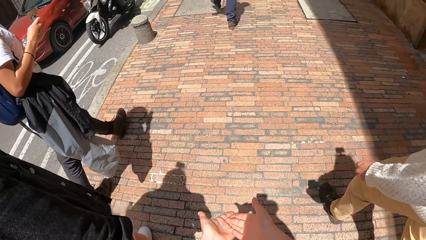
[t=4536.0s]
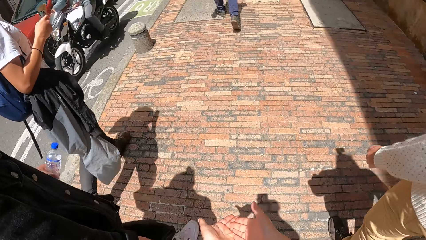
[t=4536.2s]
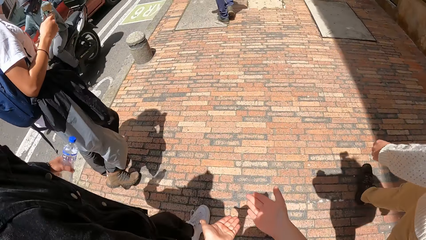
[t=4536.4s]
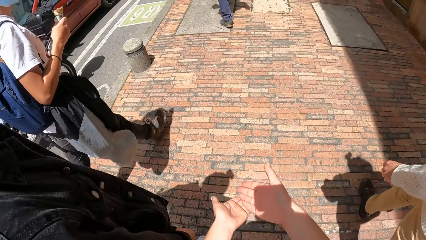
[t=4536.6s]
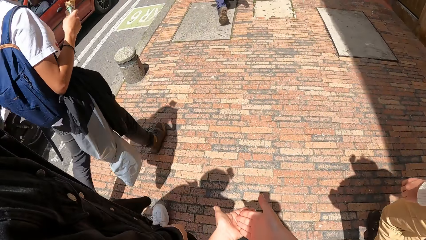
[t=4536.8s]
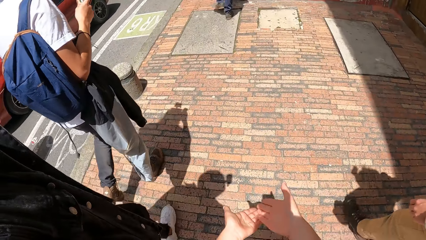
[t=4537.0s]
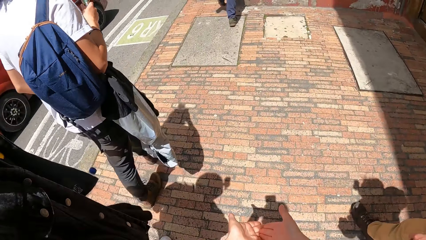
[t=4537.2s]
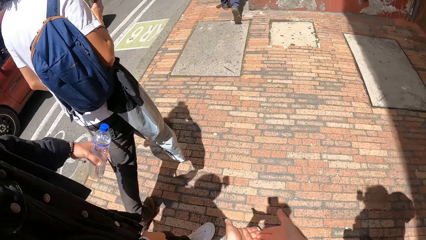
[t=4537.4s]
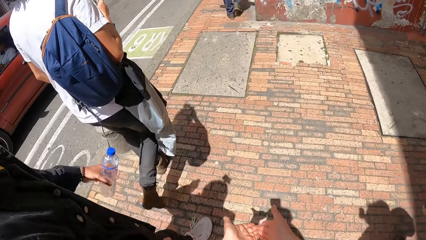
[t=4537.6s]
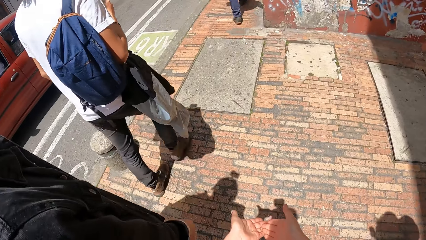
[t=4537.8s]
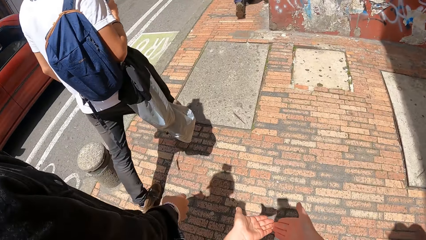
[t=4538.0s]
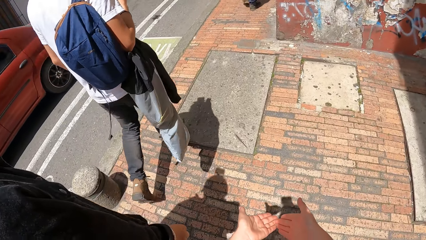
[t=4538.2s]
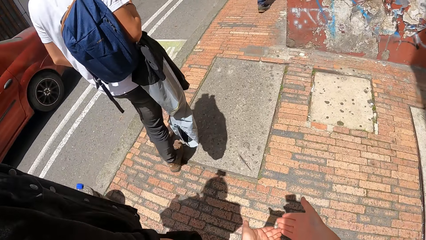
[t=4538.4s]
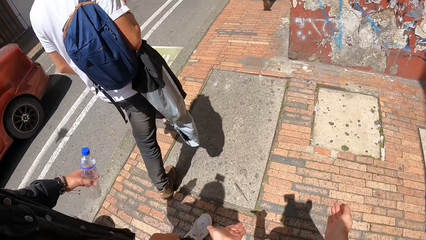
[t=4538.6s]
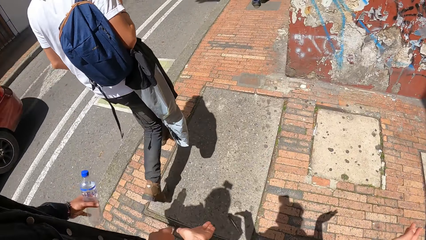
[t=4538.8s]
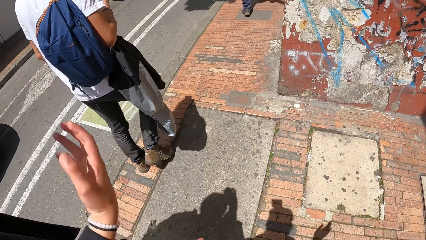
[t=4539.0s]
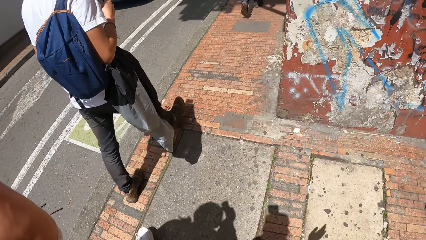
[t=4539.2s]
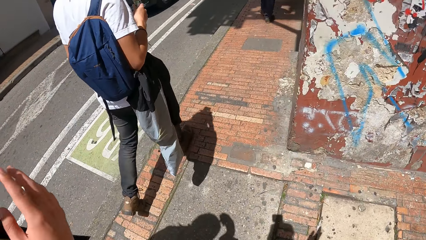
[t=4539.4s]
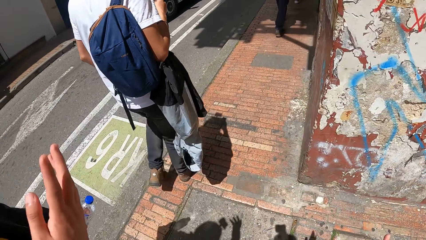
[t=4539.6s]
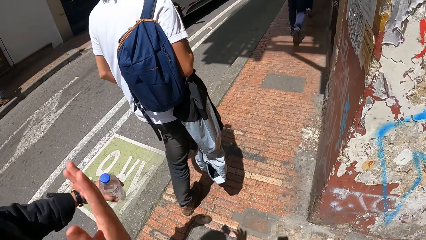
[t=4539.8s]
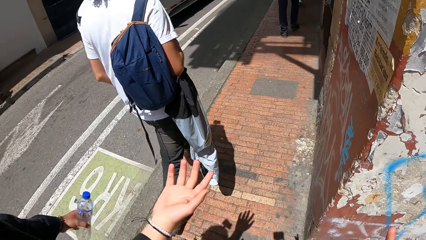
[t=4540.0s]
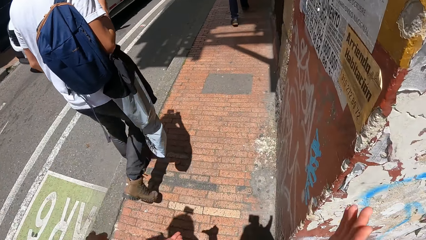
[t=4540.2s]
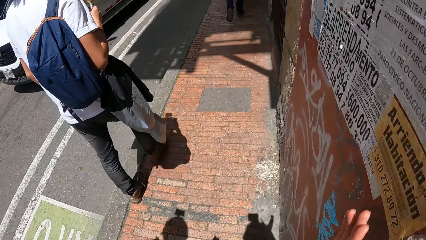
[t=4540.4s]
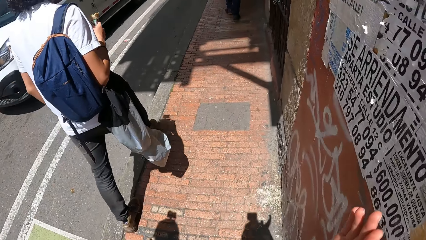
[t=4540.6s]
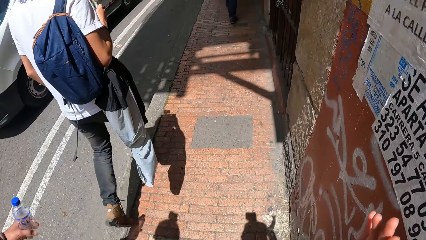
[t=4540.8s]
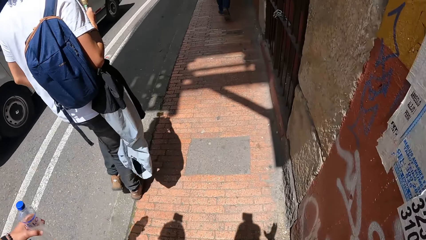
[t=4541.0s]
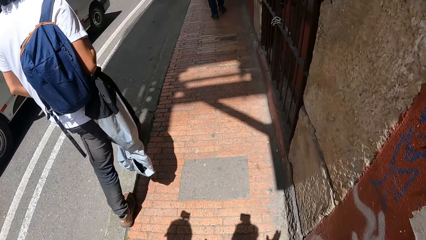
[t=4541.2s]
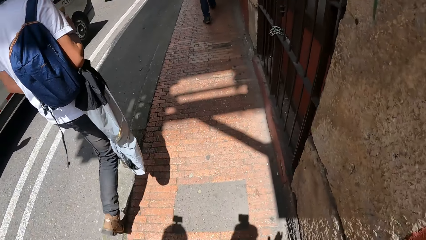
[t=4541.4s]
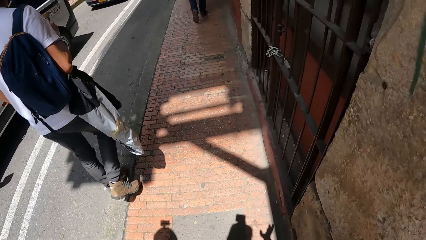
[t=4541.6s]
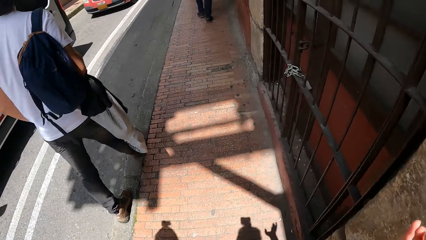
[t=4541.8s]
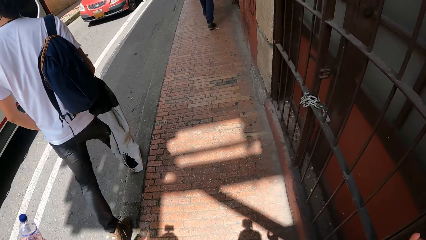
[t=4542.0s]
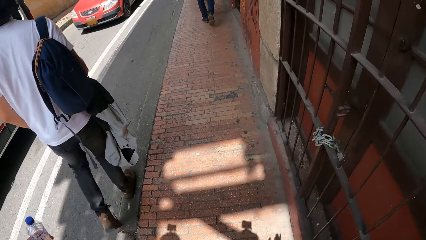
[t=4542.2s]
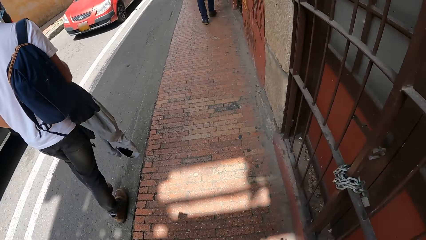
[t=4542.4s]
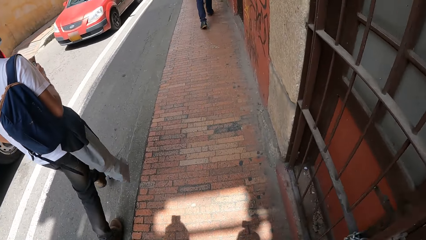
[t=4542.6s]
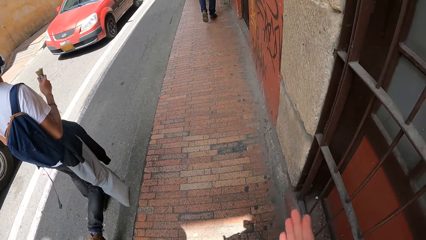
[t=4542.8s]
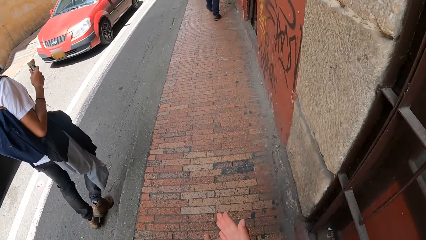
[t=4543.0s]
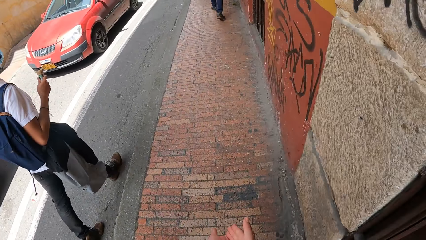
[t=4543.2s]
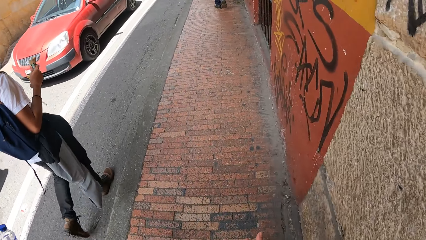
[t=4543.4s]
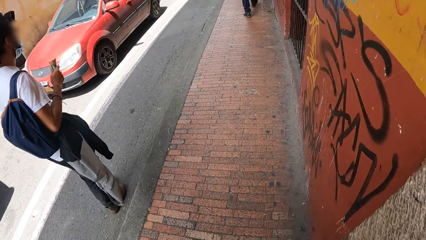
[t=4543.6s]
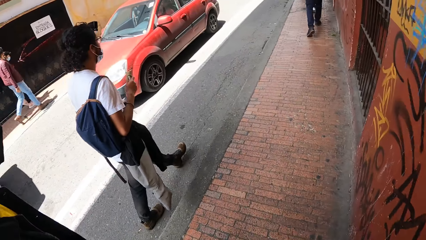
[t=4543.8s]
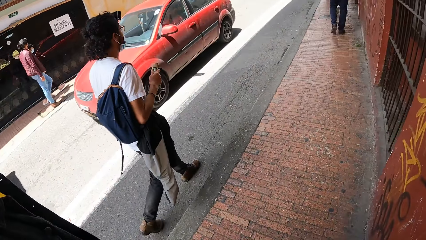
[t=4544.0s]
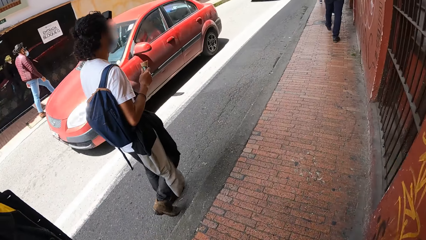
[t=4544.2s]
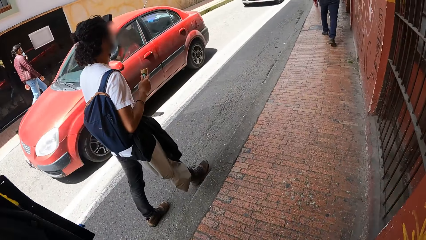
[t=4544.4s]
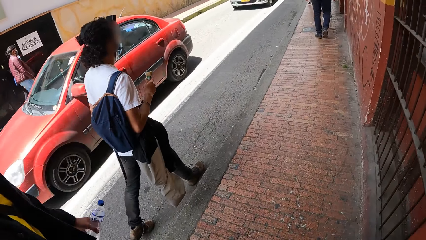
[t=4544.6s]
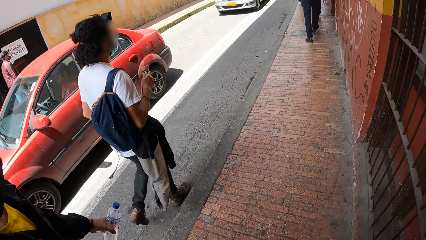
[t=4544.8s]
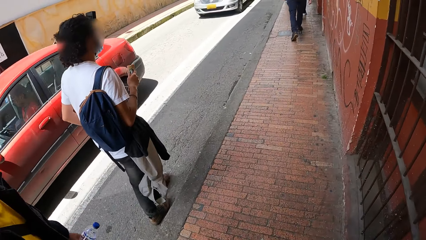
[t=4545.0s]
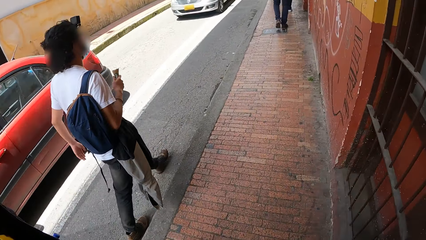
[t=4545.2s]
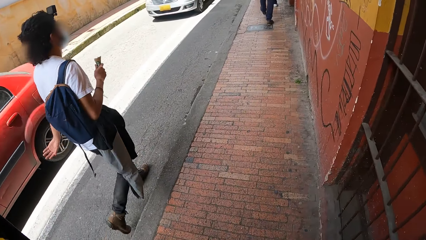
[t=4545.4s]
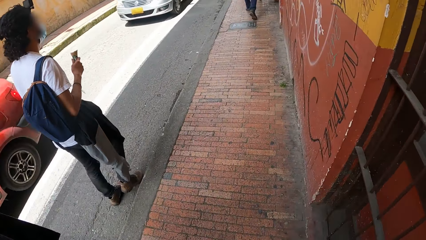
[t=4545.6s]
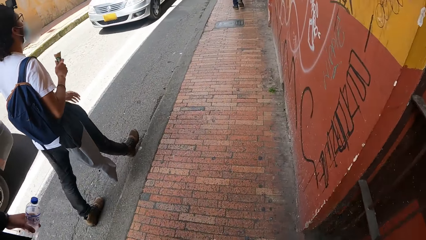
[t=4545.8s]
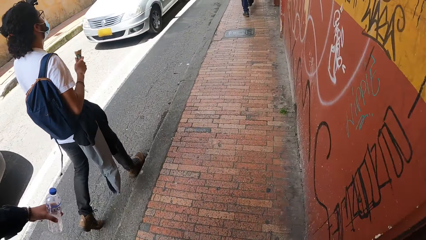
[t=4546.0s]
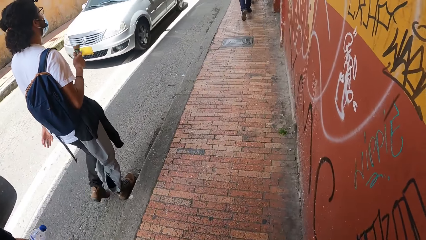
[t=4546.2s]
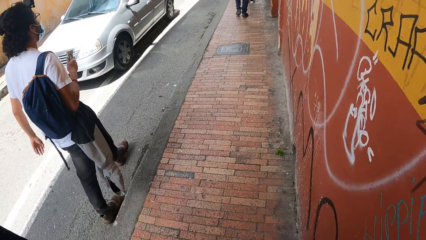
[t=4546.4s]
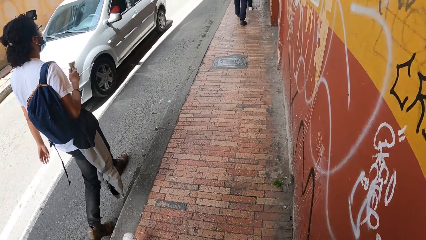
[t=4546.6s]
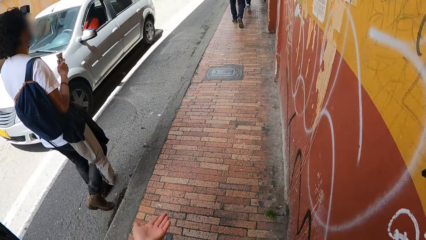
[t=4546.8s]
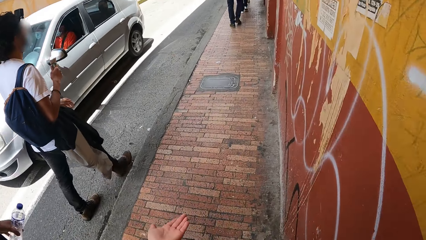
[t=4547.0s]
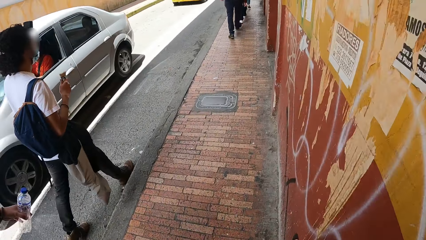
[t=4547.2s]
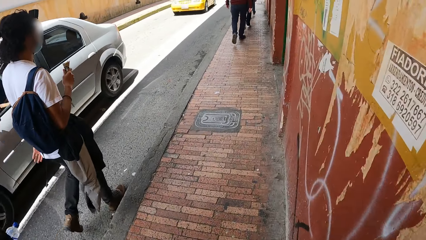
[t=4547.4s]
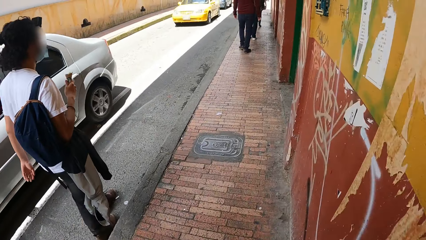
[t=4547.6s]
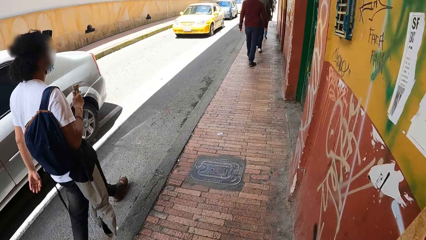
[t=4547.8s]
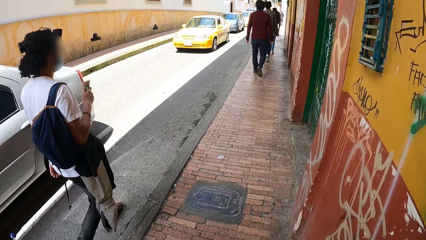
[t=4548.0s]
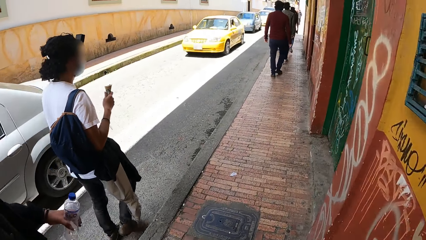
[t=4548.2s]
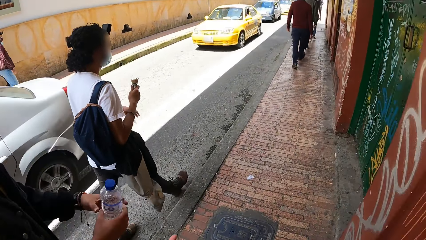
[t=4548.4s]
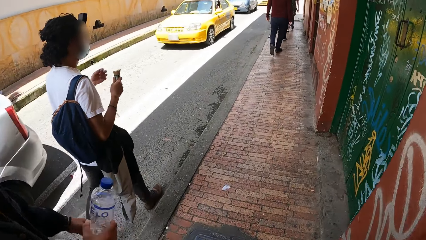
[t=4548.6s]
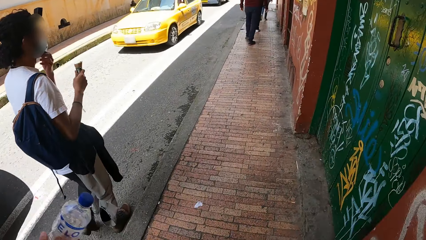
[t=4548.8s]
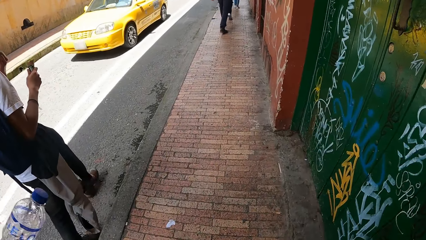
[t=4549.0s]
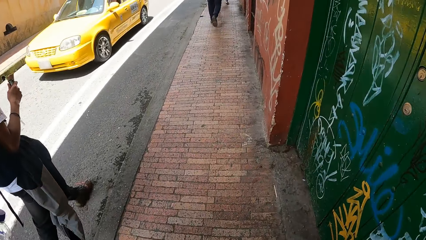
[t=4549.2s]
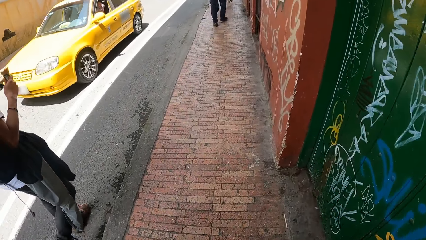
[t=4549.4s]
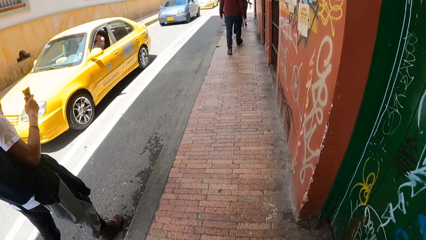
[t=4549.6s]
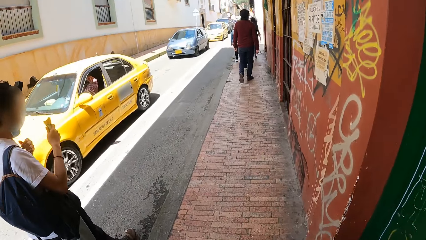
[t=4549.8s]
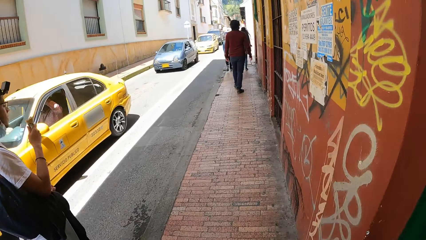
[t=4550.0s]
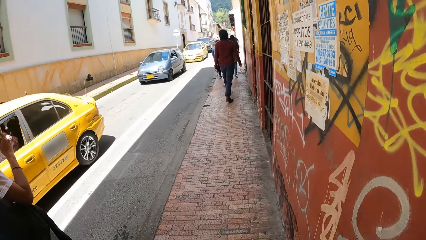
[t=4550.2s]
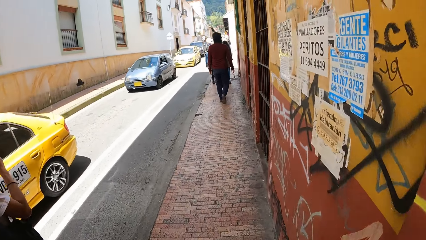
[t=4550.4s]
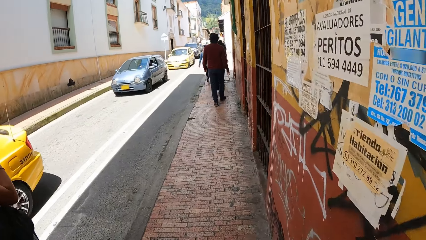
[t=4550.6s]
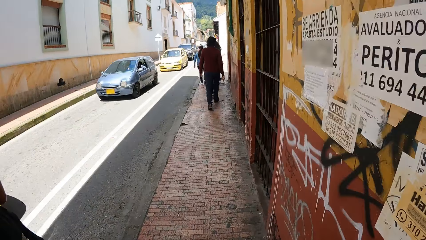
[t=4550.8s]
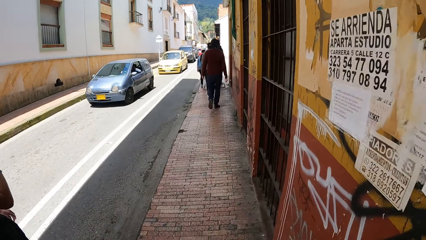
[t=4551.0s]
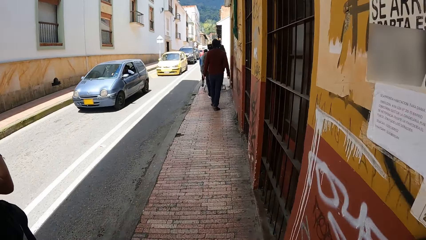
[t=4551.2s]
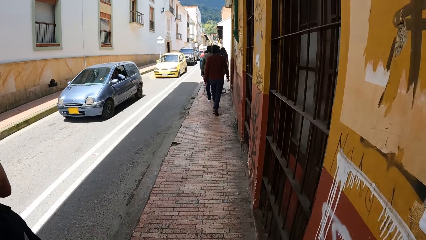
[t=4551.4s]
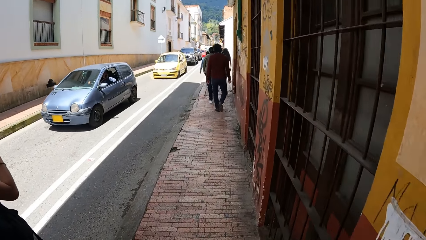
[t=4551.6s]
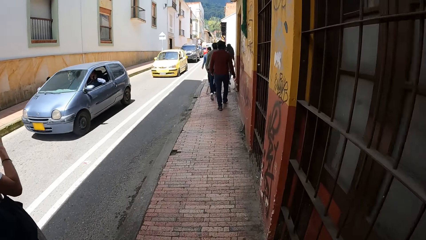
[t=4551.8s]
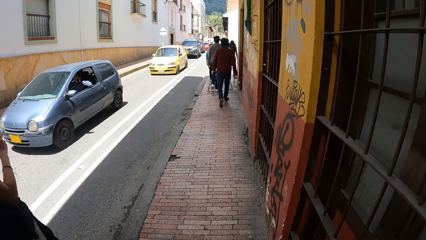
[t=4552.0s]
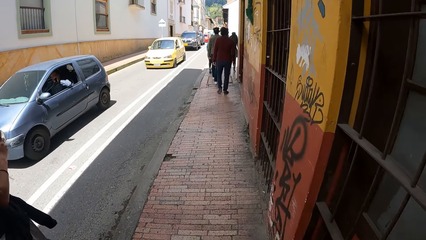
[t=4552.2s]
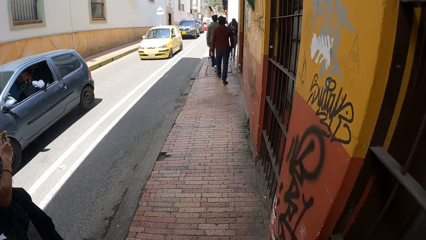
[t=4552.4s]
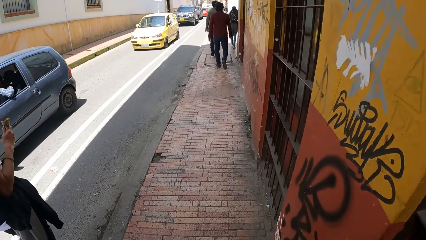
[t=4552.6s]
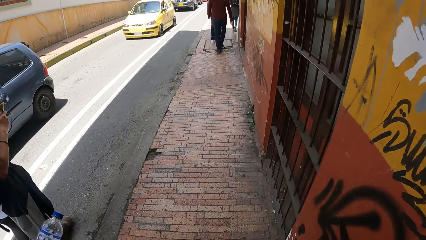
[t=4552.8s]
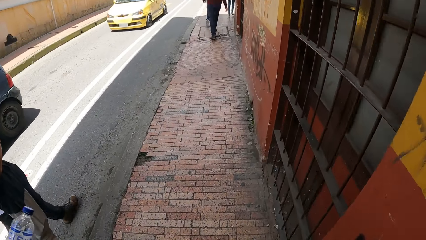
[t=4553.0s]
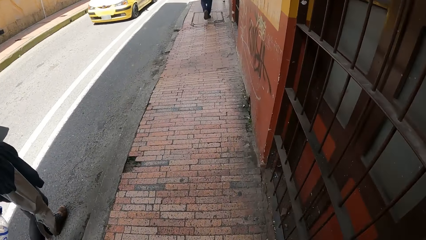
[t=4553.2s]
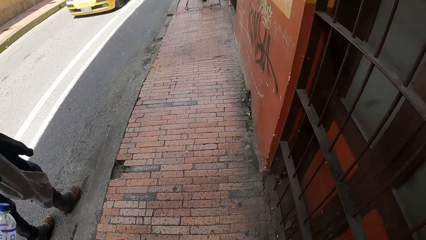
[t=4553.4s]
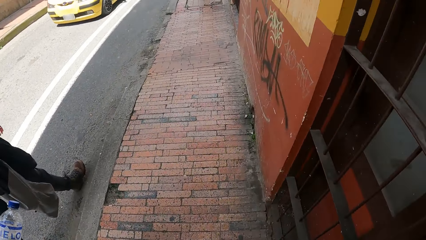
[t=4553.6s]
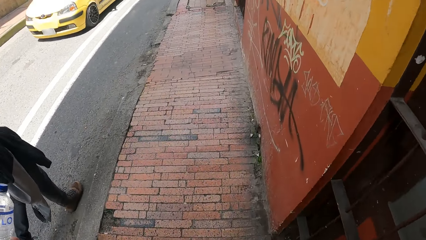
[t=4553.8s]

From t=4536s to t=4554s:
The camera wearer moves hands. A bike rides past them. A car drives past them. A man walks along with a backpack. A bus drives past the camera wearer. A car drives past the camera wearer repeatedly. They walk along. A car drives past them.
